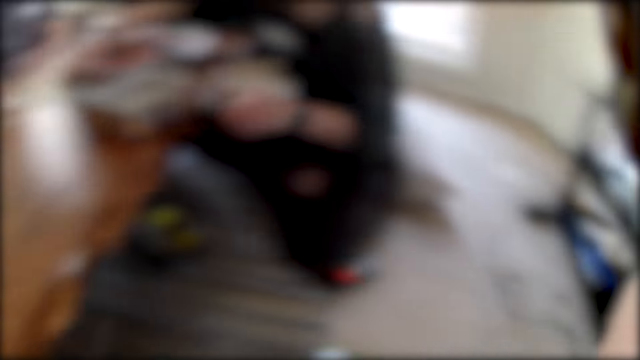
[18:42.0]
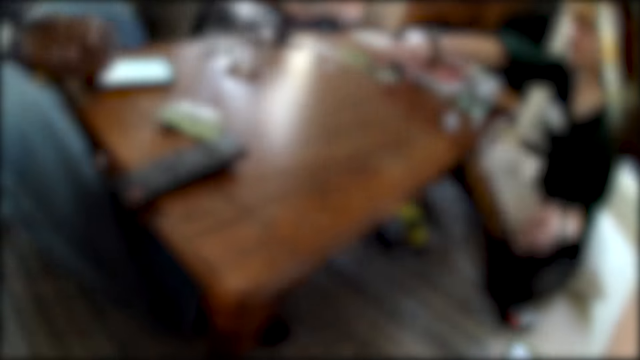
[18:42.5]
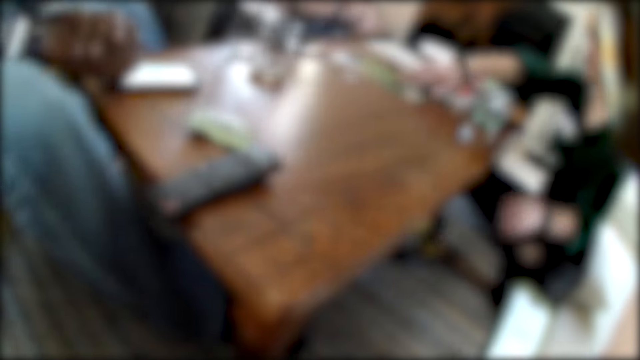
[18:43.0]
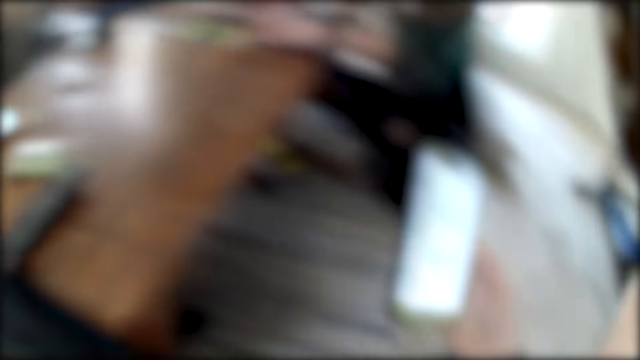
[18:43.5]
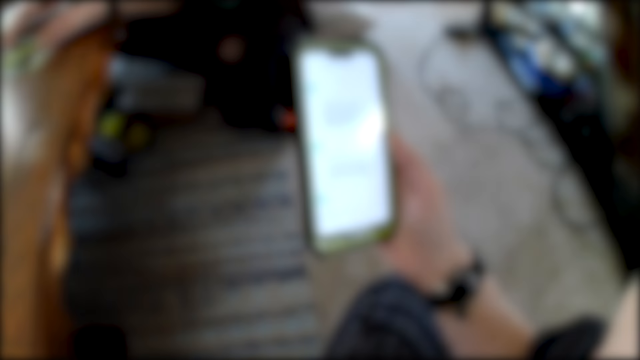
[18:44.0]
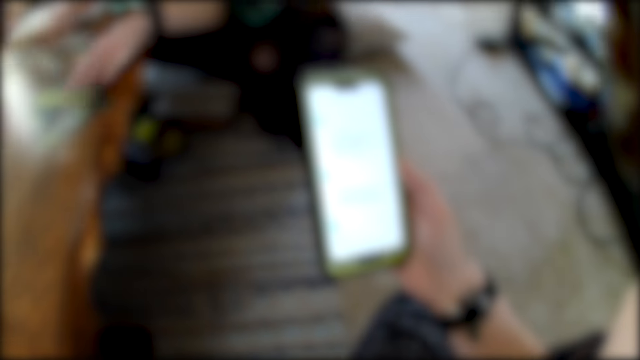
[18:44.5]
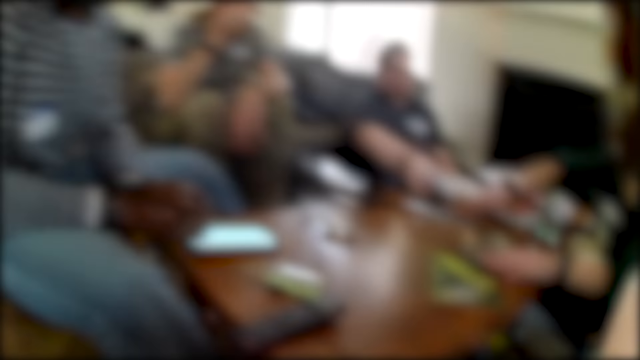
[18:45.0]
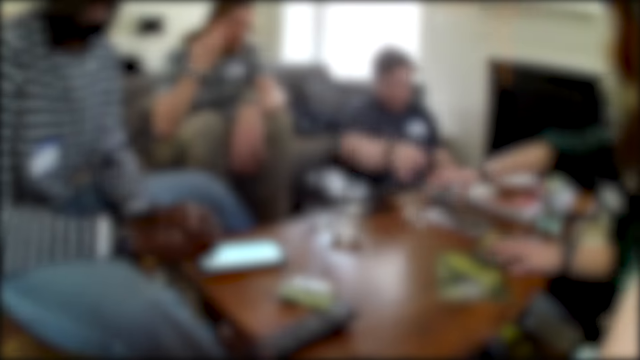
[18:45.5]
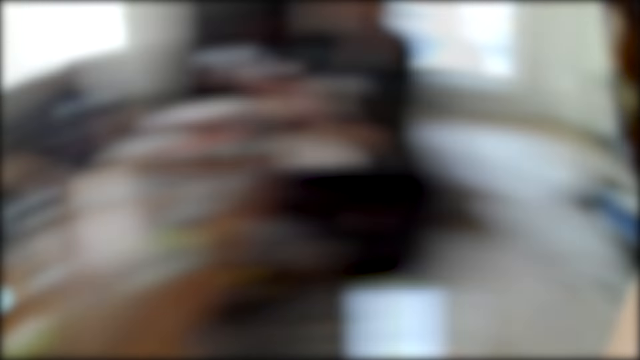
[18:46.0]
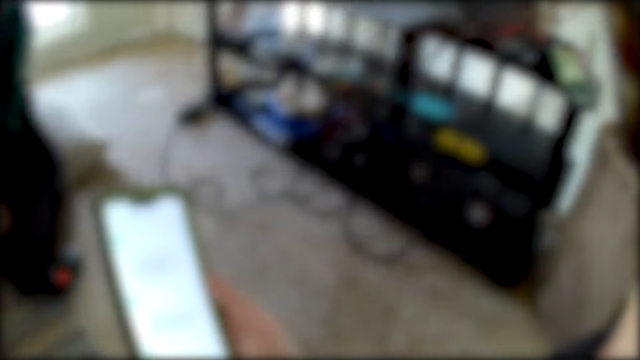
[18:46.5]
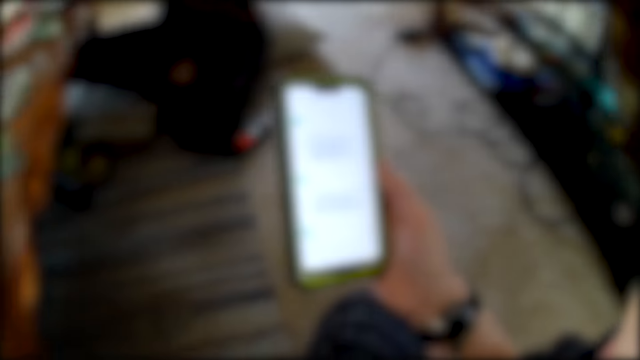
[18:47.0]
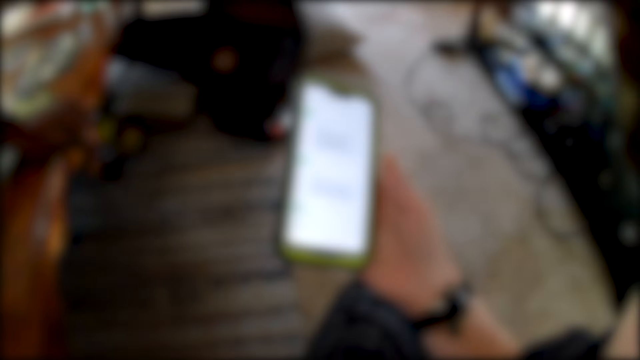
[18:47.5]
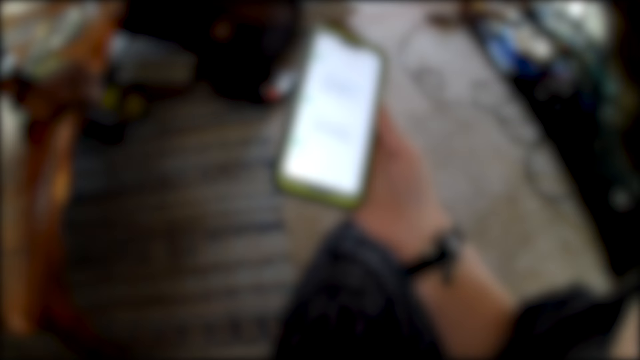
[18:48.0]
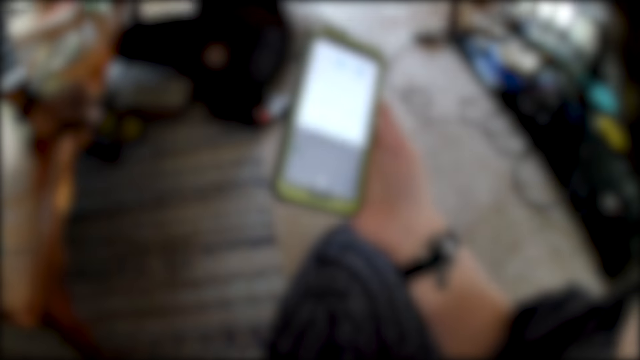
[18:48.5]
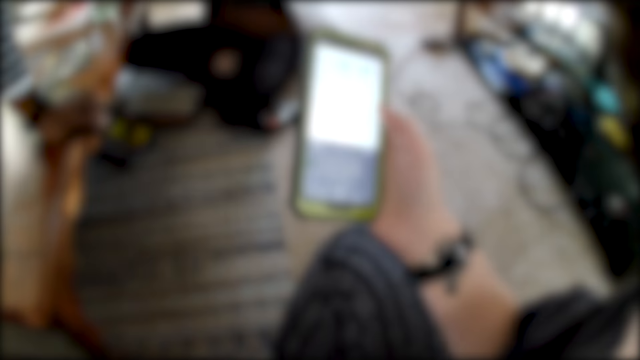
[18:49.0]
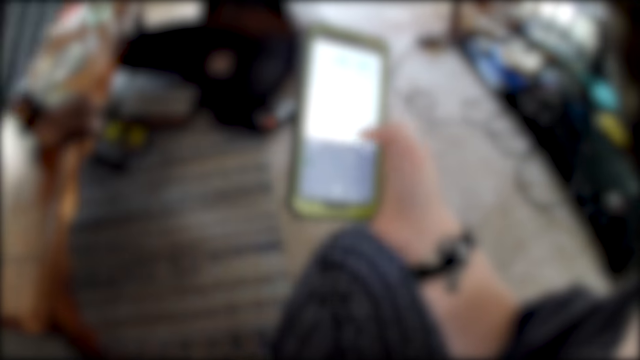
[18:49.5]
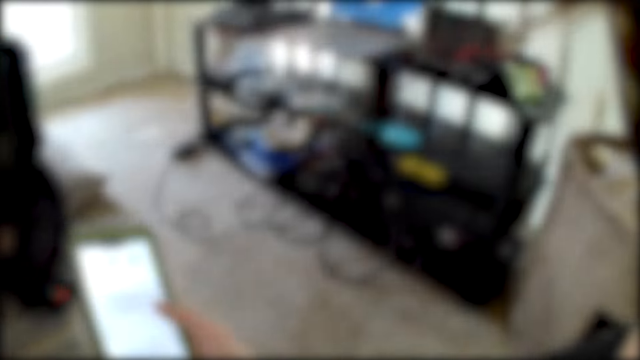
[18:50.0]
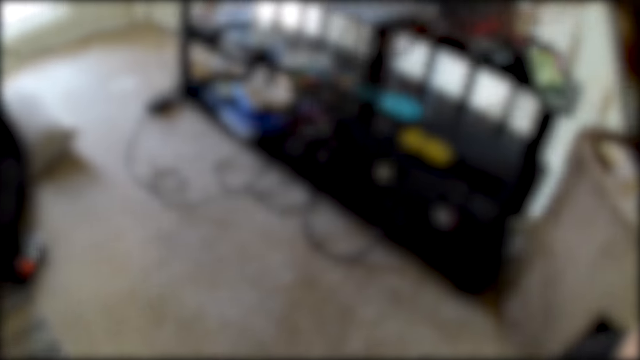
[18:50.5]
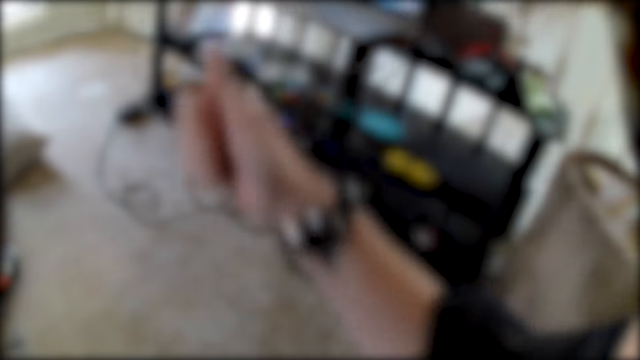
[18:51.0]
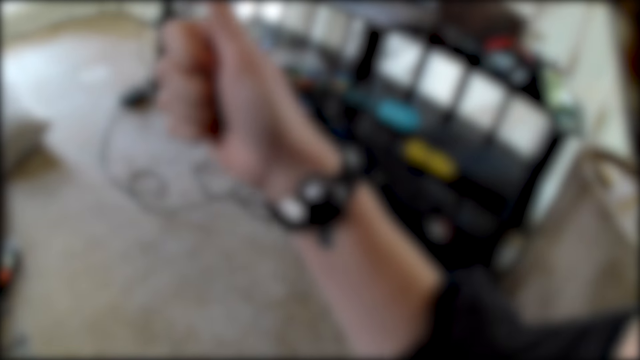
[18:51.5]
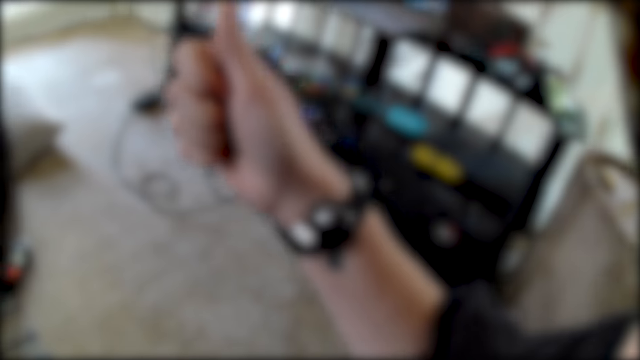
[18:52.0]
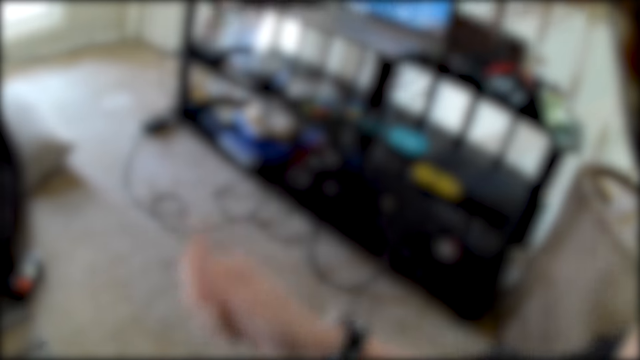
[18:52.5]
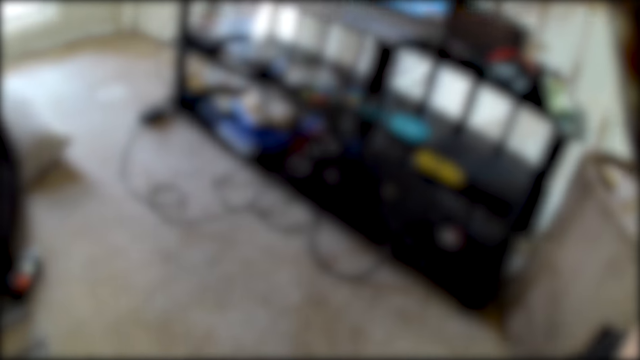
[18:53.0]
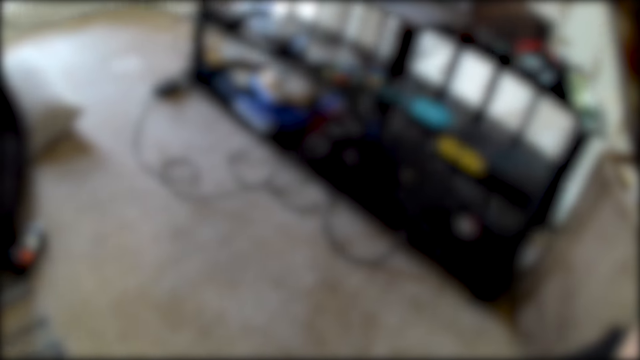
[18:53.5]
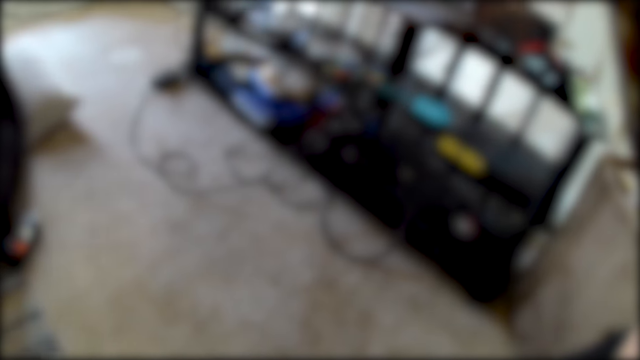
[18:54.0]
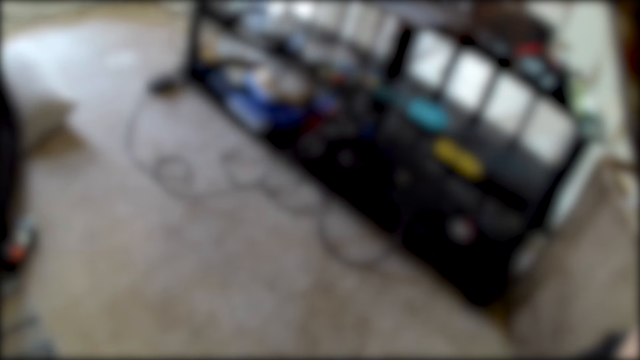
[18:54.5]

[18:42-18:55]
The woman picks up a box from the table with her left hand. She drops the box in her left hand on the table. She moves a pamphlet on the table with her right hand. She moves the pamphlet with her left hand. The camera wearer operates the phone. The man drops a stack of cards in his right hand on the table. The woman picks up the stack of cards from the table with her right hand. The camera wearer drops the mobile phone in her right hand on her lap. She stares around the room.

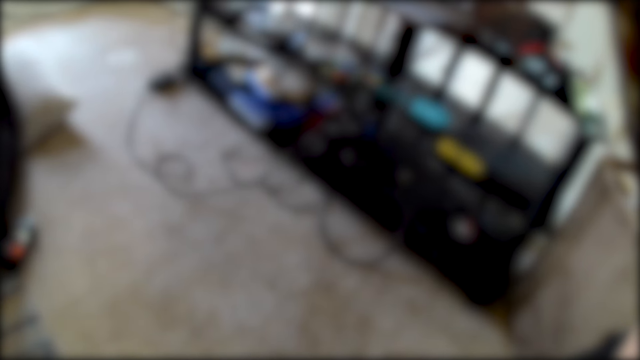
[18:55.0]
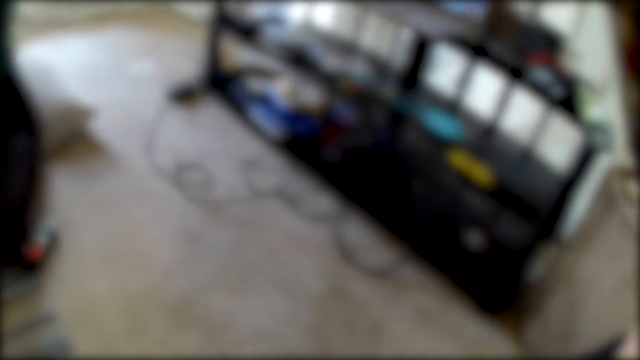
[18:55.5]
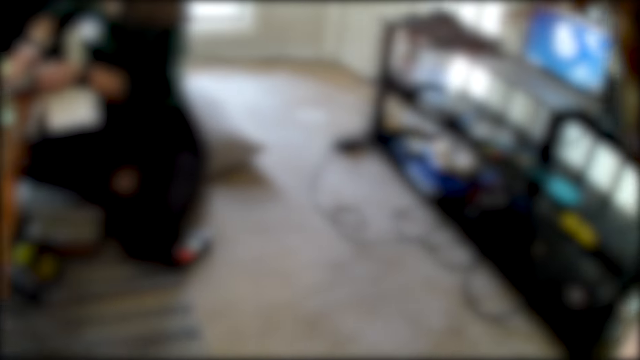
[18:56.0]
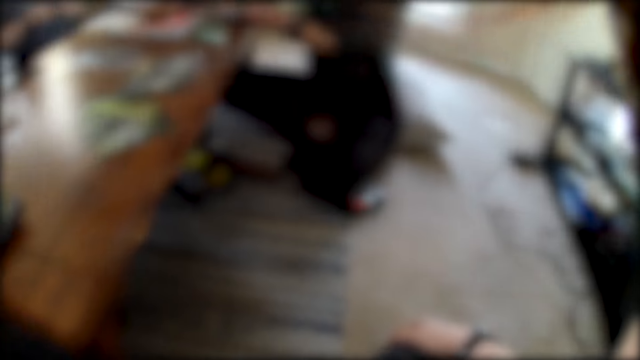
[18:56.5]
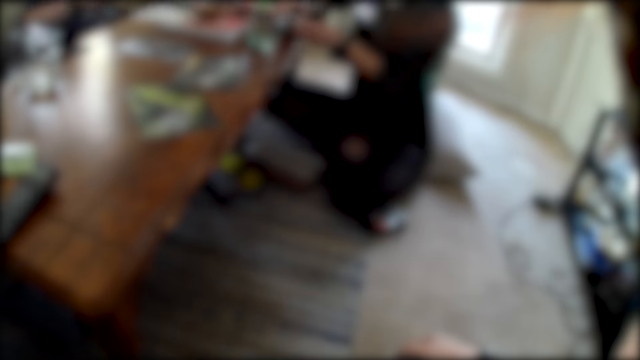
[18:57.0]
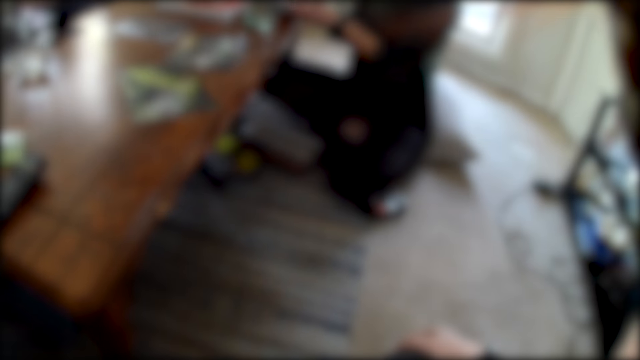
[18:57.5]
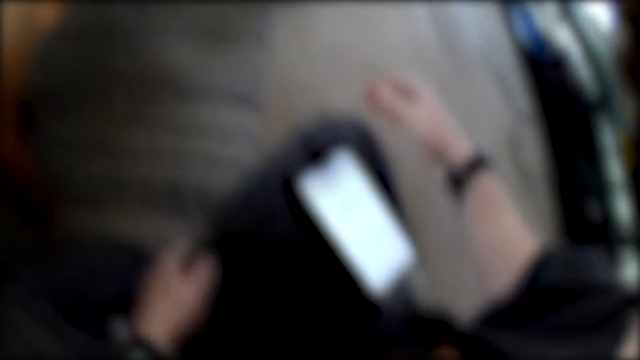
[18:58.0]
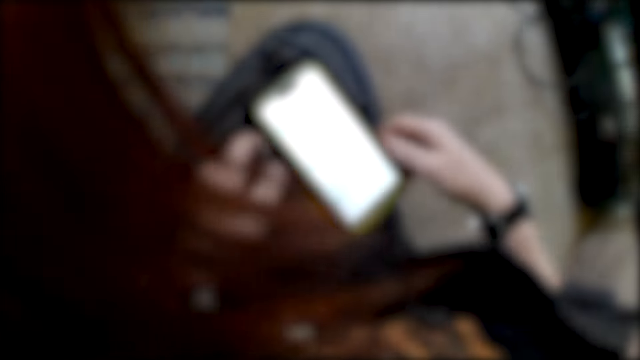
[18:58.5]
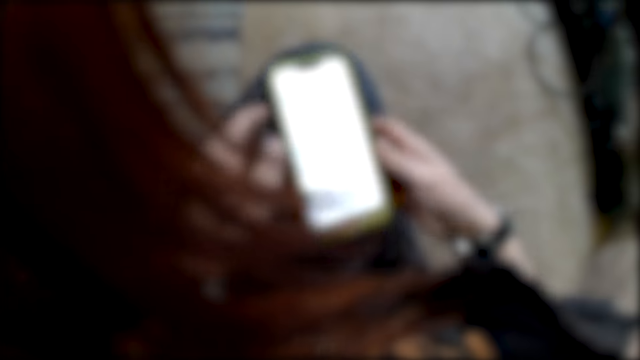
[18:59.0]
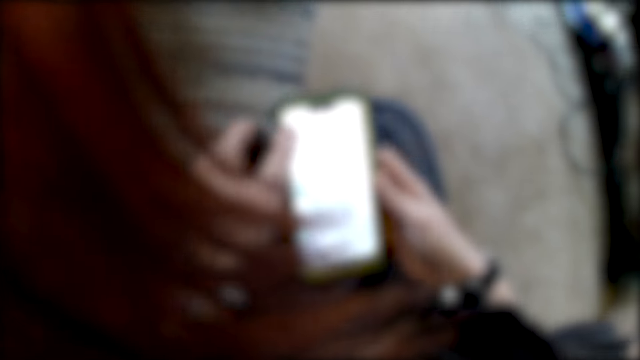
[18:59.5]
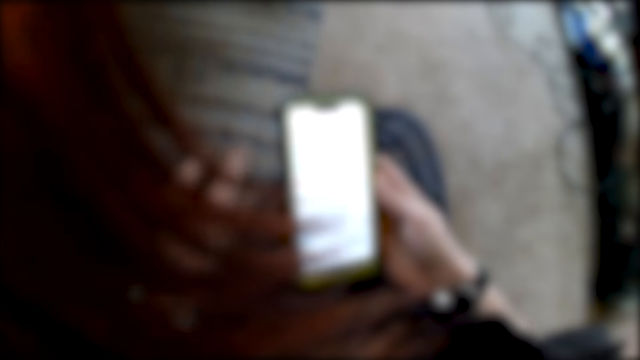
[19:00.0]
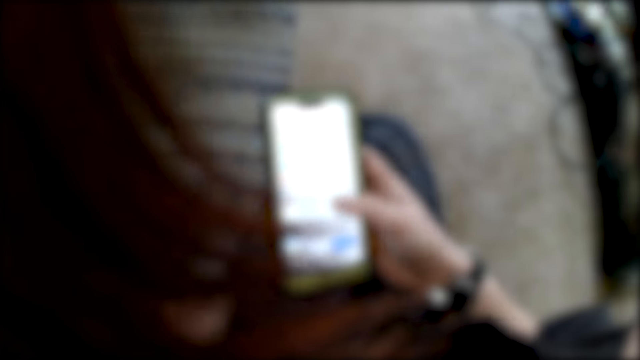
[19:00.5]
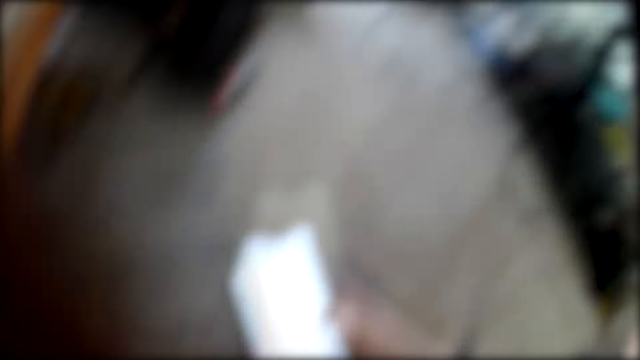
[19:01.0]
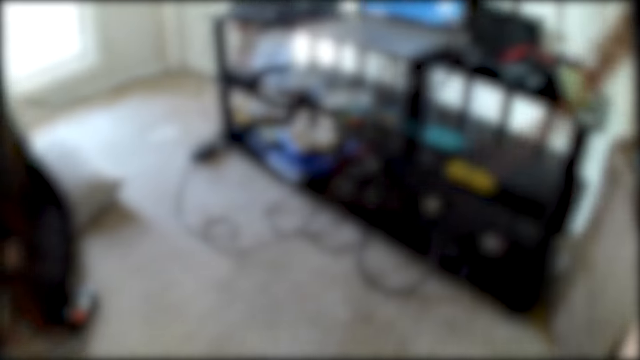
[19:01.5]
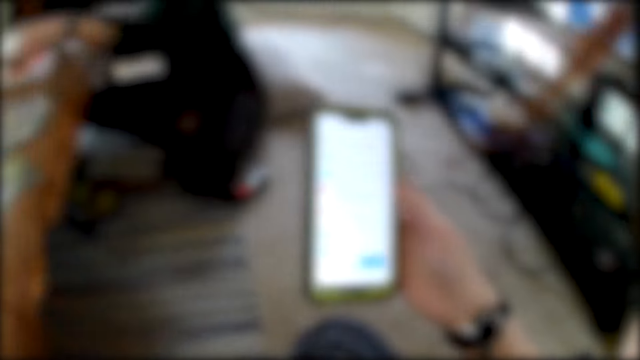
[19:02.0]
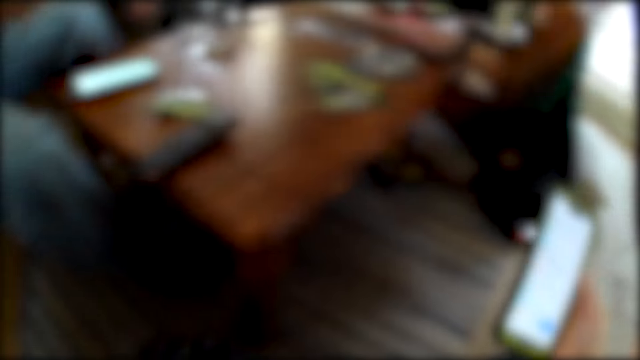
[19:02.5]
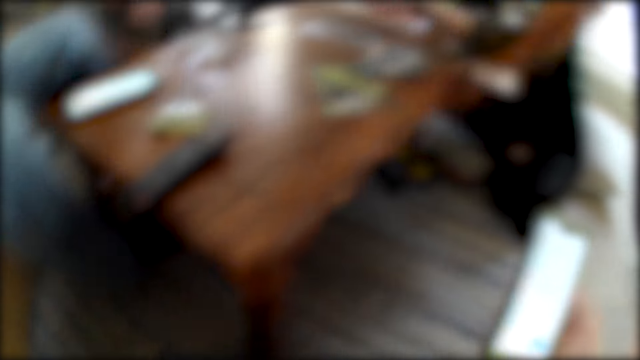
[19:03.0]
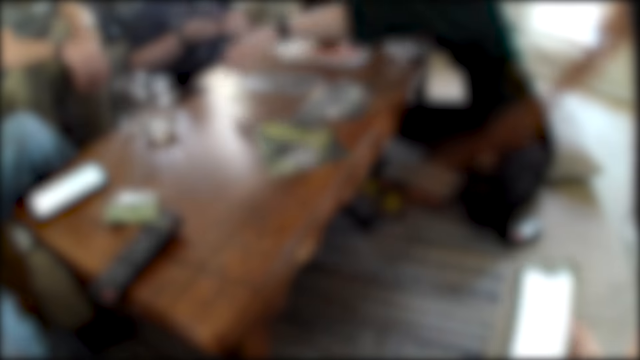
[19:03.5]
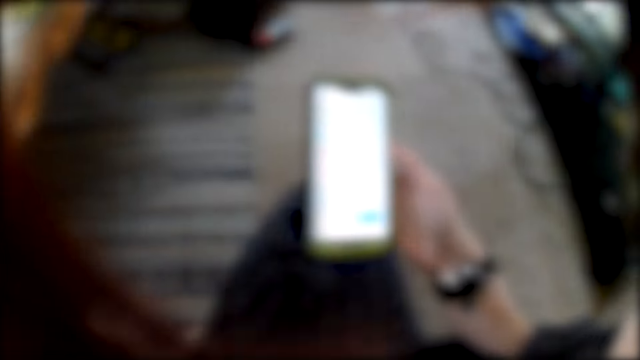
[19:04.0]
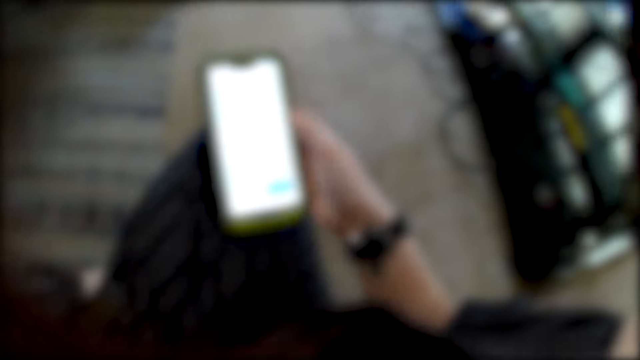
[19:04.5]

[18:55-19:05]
The camera wearer picks up the mobile phone from her lap with her hands. She operates the mobile phone in her hands. The woman picks up a token from the table with her left hand and drops the token in her left hand on the table. The camera wearer drops the mobile phone on her lap with her right hand.
